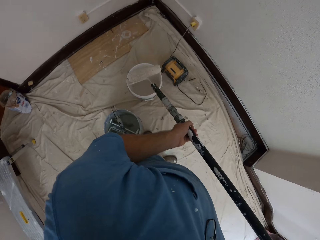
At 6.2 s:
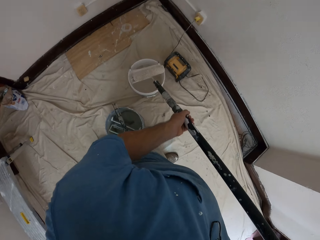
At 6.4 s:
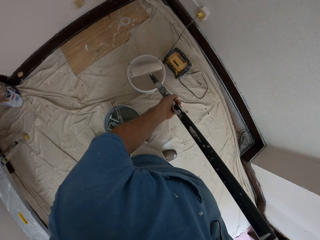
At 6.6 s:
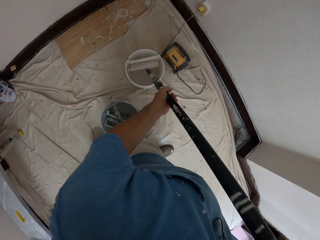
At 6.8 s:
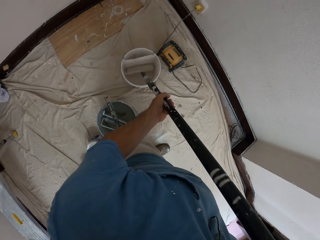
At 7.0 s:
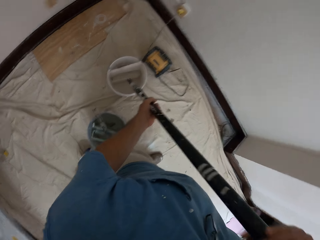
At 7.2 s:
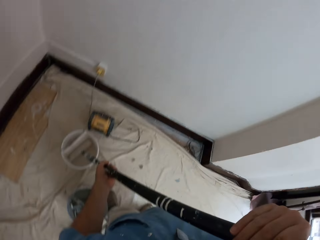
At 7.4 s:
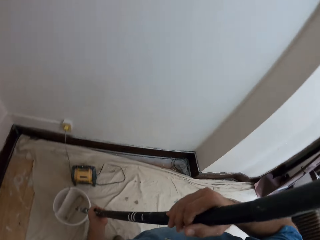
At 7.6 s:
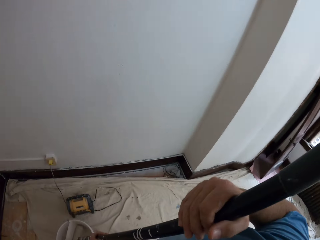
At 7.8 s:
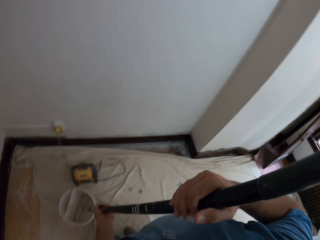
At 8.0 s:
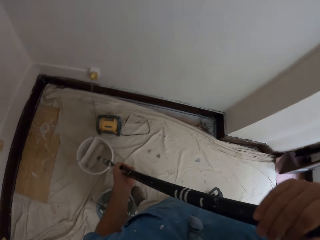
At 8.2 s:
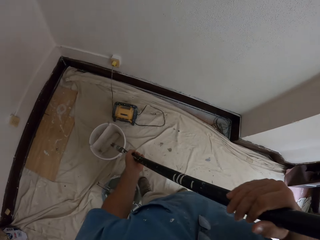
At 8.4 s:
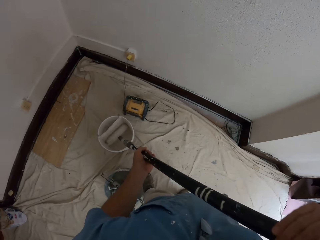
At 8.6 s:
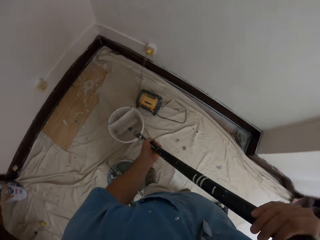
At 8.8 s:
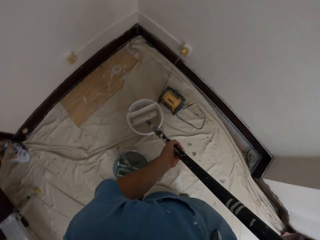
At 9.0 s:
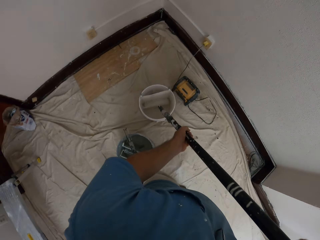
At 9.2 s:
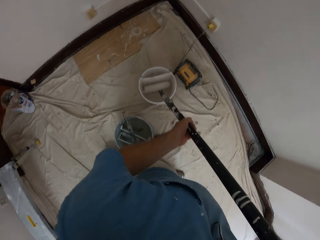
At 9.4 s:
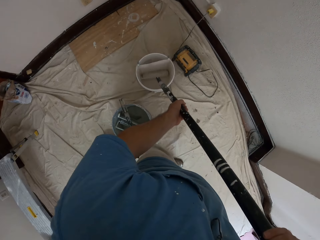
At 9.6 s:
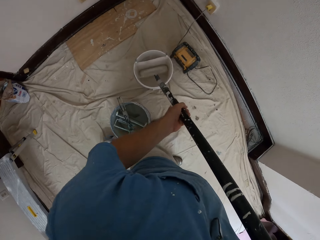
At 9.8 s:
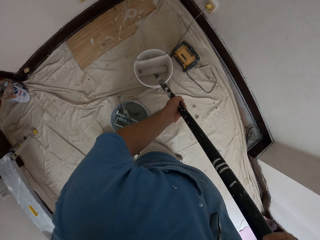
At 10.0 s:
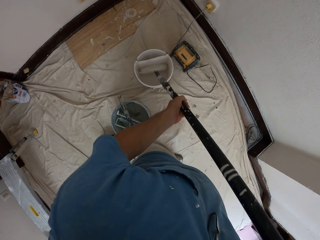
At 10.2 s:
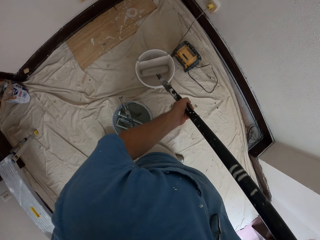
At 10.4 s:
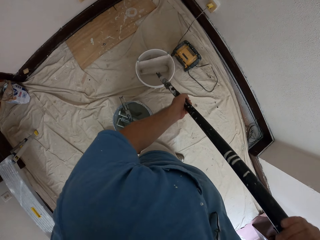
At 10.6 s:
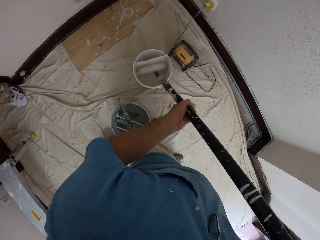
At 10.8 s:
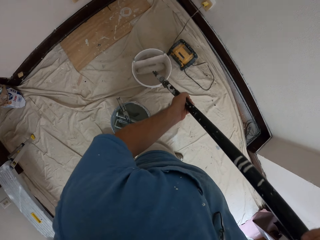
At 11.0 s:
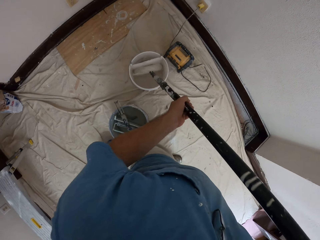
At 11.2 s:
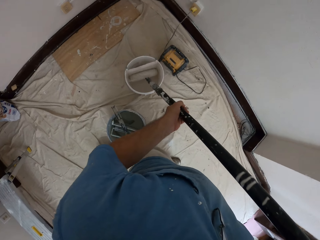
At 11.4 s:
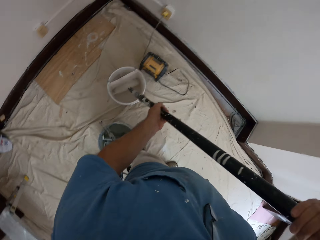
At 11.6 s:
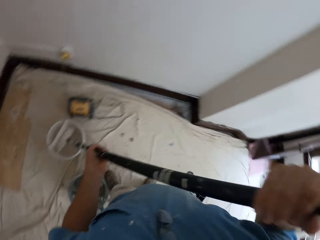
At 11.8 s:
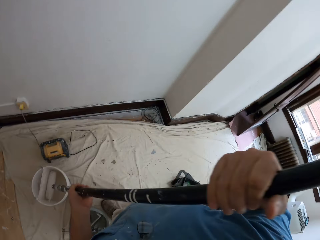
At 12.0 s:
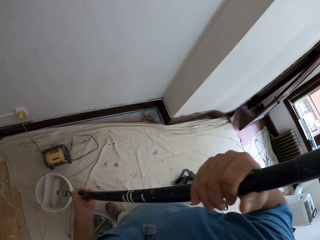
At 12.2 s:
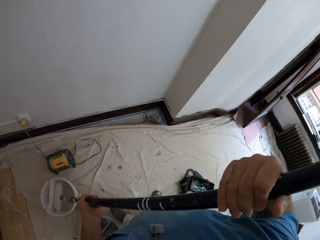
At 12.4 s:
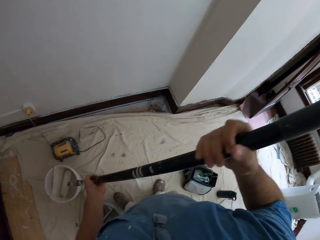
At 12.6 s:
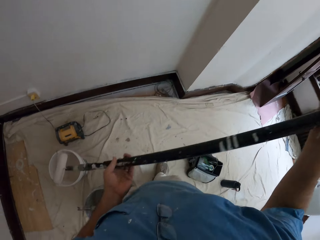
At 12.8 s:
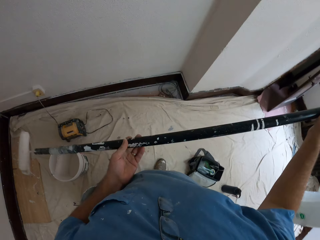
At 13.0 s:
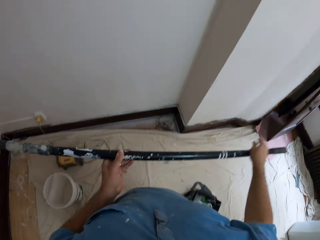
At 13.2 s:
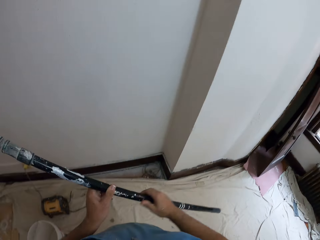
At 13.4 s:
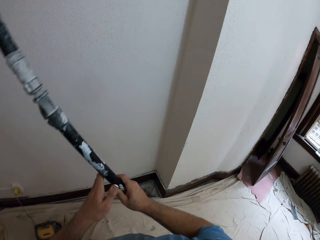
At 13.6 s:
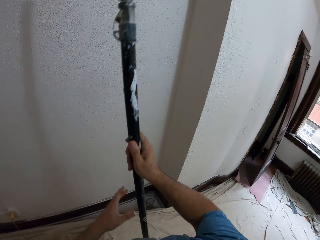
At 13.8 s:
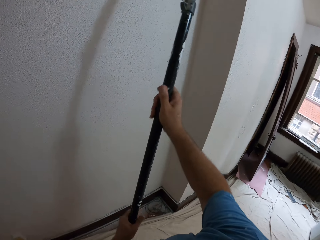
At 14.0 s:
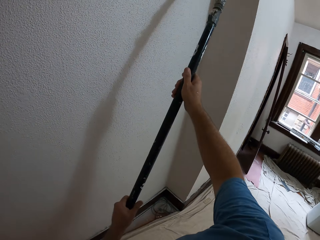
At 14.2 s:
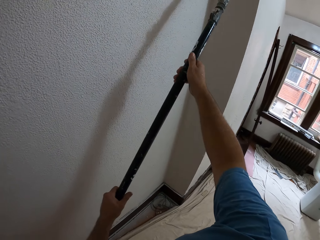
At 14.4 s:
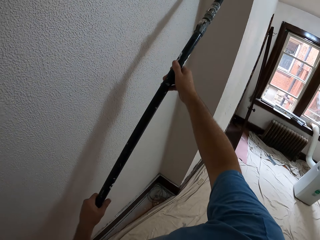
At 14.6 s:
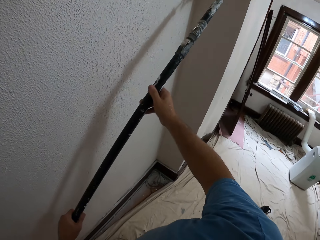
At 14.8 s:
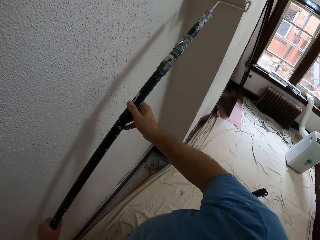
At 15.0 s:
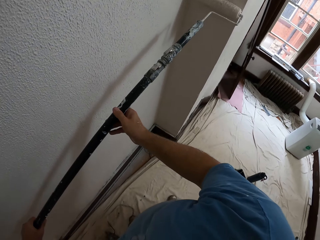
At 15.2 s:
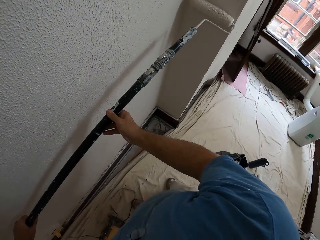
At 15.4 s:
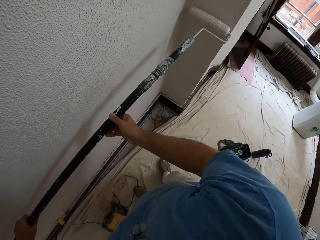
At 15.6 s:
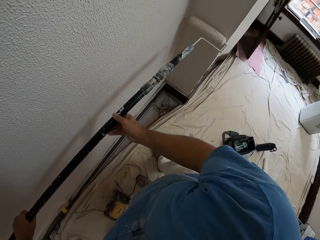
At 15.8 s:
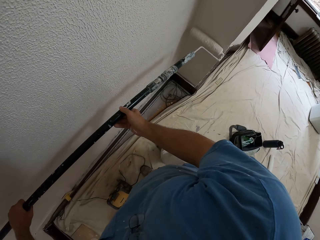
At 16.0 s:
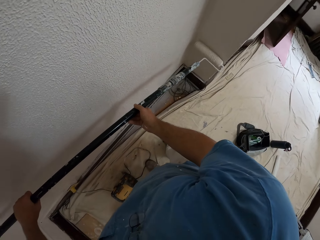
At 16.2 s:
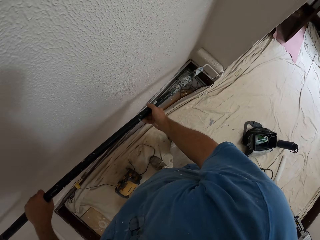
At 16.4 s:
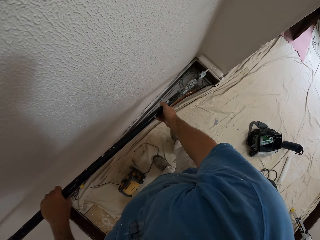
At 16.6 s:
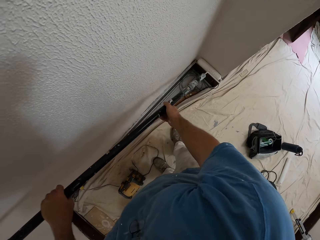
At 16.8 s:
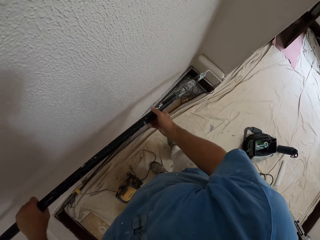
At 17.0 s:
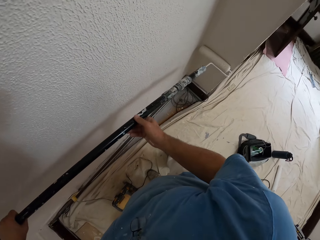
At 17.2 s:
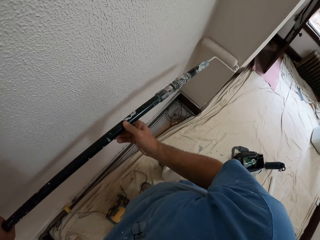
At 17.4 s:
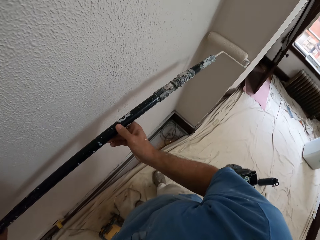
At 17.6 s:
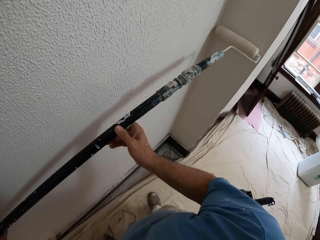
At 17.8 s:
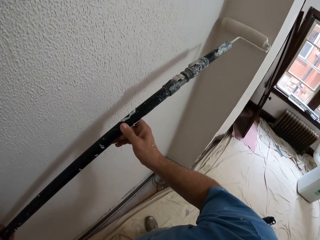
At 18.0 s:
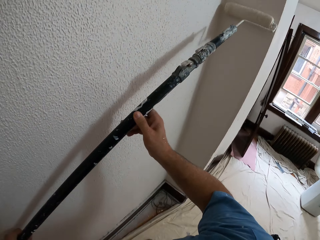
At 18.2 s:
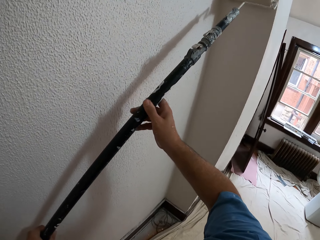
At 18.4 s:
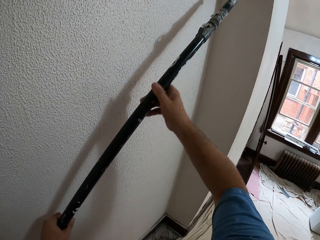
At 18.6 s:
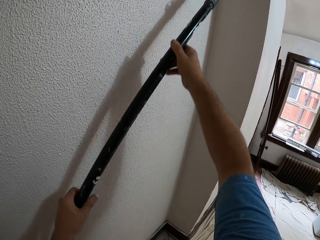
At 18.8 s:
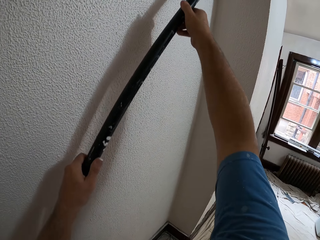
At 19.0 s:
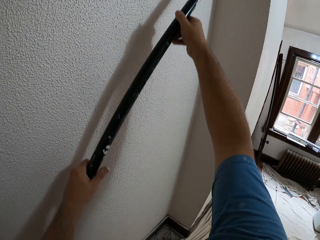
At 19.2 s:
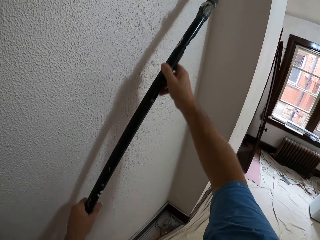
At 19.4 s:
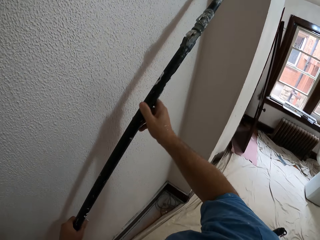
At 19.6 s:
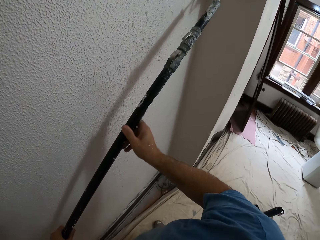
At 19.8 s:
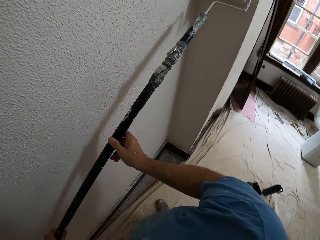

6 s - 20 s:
The camera wearer dips the extendable paint roller into the bucket of paint with both hands. They paint the walls with the extendable paint roller in both hands.

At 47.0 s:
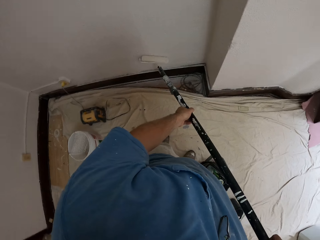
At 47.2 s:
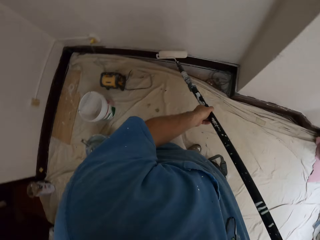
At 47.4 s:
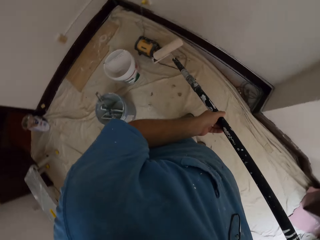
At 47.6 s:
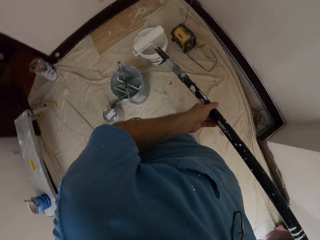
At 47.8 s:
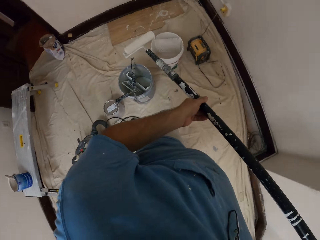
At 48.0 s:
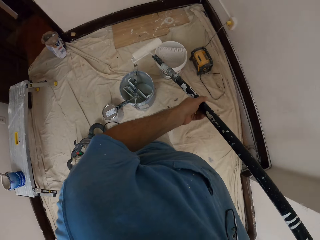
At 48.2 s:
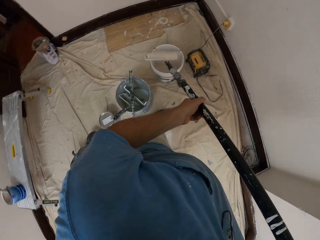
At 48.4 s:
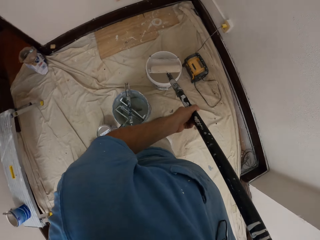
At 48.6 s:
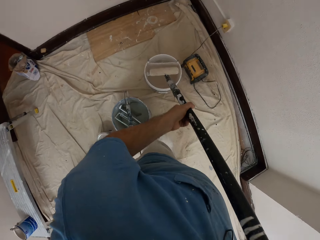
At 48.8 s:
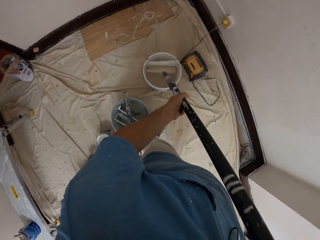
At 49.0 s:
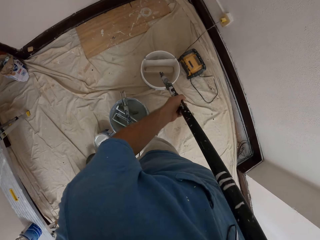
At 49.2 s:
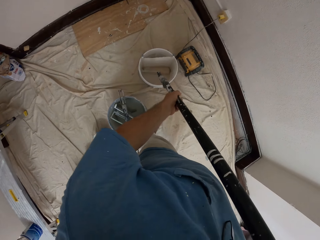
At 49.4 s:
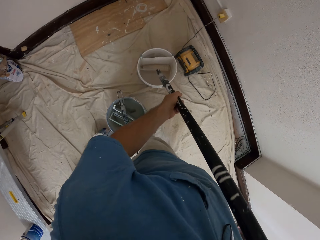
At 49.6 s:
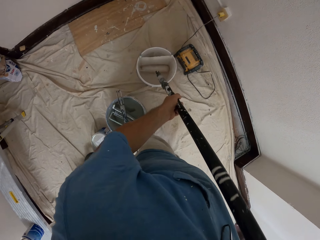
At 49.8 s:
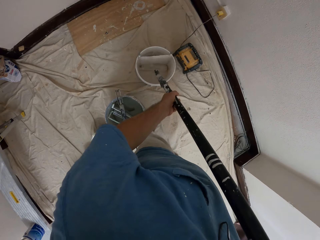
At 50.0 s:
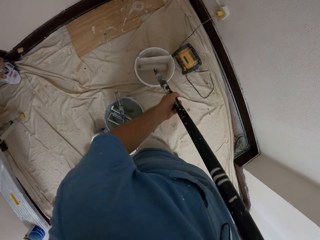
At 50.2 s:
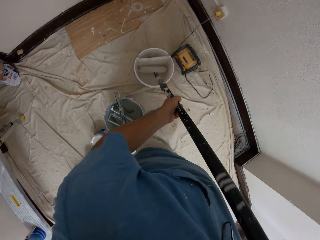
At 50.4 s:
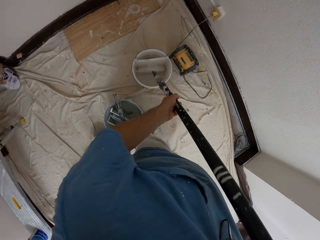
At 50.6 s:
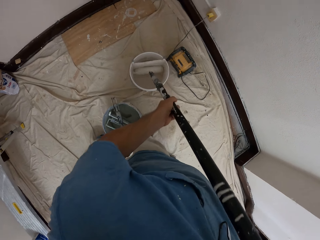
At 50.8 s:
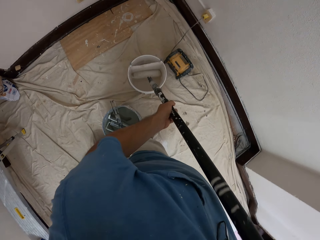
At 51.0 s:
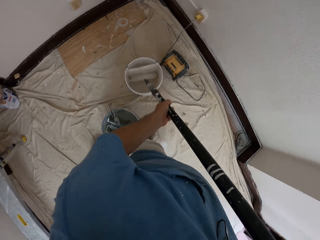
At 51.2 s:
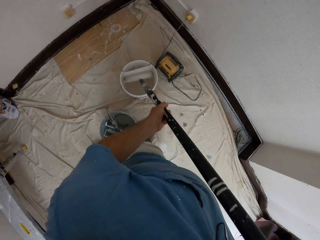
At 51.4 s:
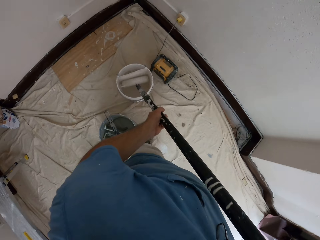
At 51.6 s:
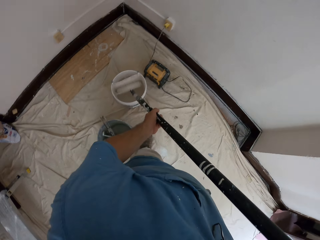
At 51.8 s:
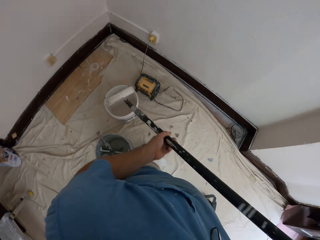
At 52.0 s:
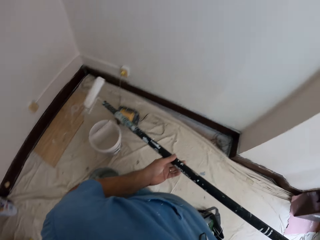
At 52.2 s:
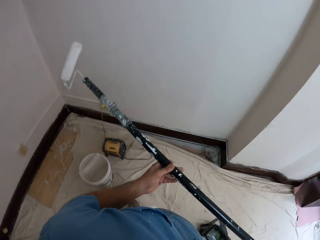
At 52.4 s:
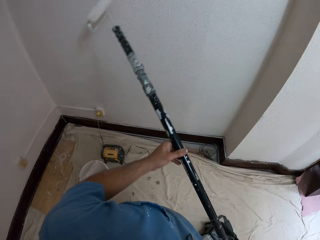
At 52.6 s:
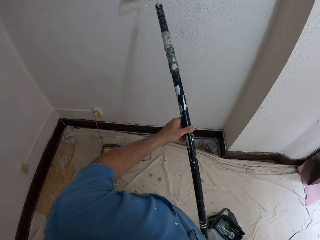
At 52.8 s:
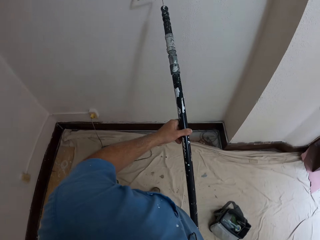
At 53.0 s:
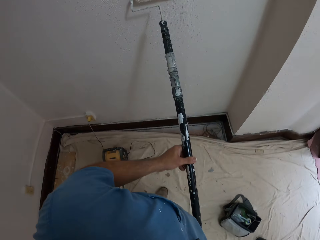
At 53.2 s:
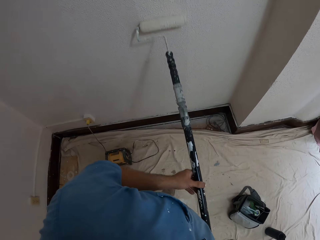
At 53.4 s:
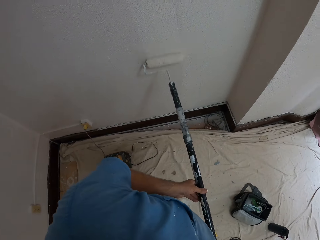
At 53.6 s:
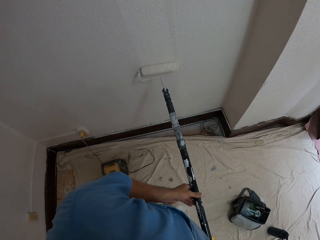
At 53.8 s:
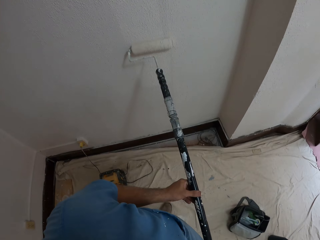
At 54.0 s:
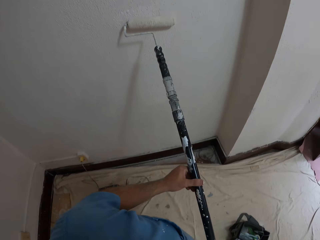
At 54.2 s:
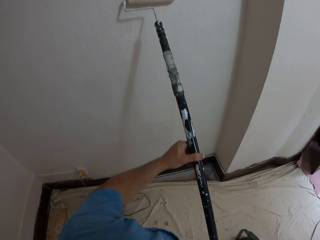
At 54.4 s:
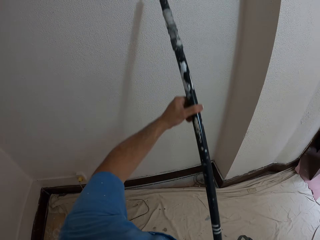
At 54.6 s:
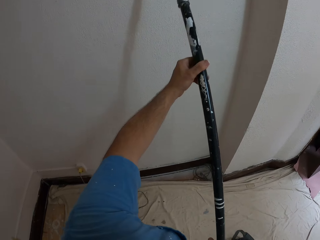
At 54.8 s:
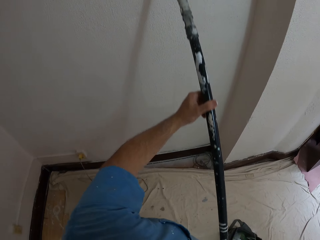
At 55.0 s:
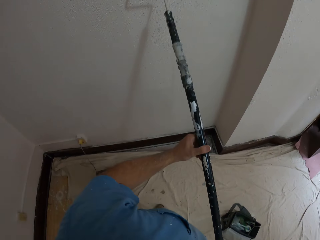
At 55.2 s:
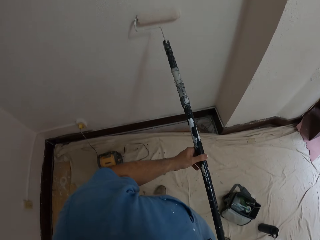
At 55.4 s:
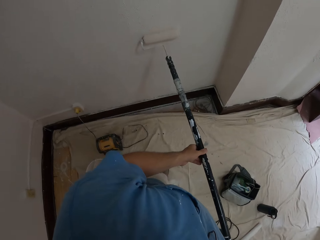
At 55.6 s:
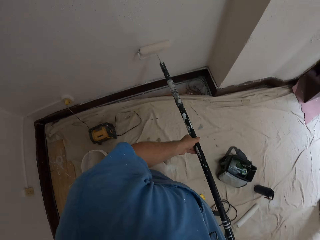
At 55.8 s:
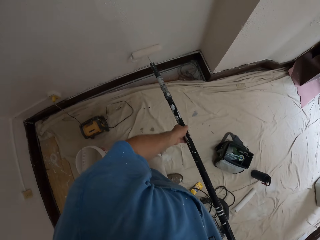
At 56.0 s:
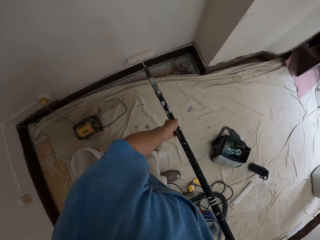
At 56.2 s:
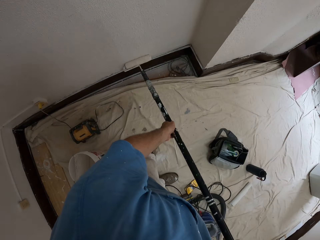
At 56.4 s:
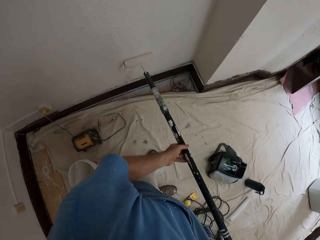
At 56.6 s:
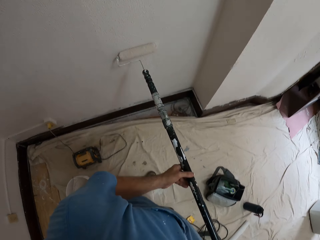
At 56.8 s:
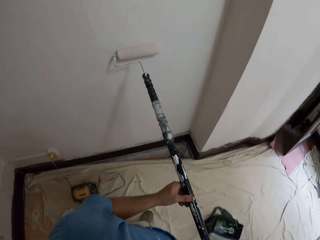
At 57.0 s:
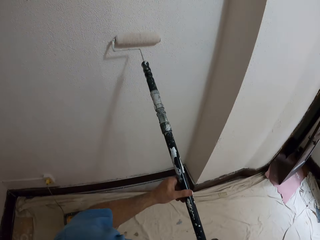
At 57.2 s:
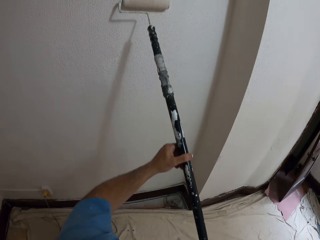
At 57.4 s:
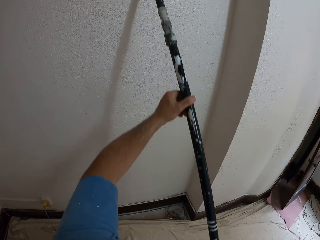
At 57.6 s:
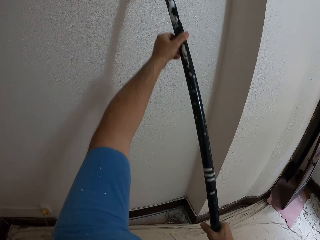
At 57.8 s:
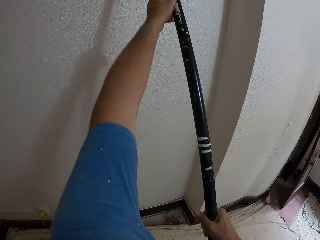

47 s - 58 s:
The camera wearer dips the extendable paint roller into the bucket of paint with both hands. They paint the walls with the extendable paint roller in both hands.
